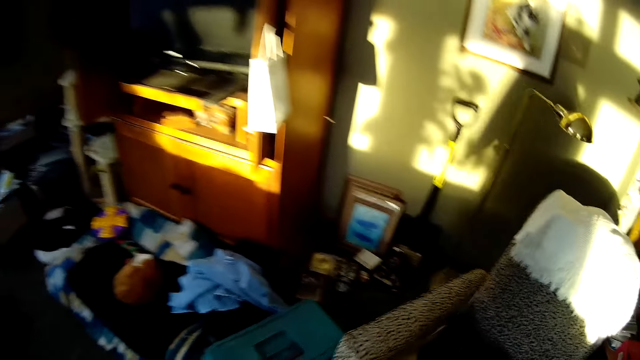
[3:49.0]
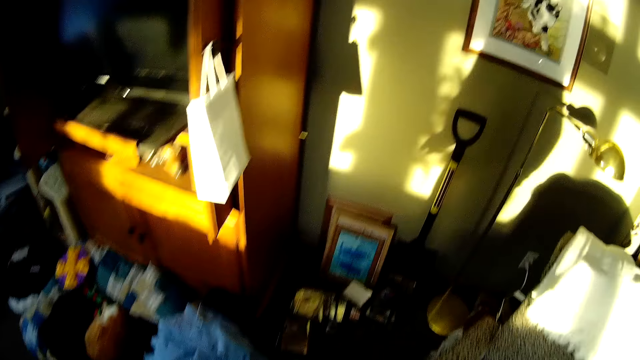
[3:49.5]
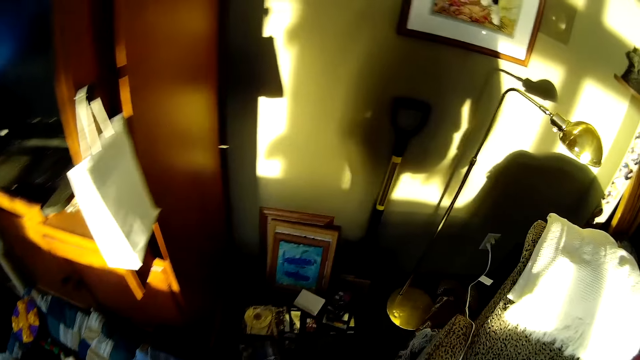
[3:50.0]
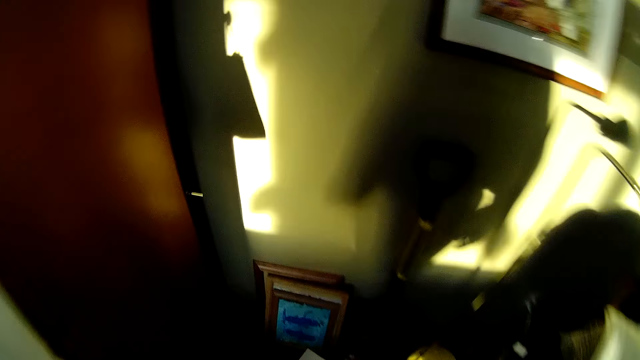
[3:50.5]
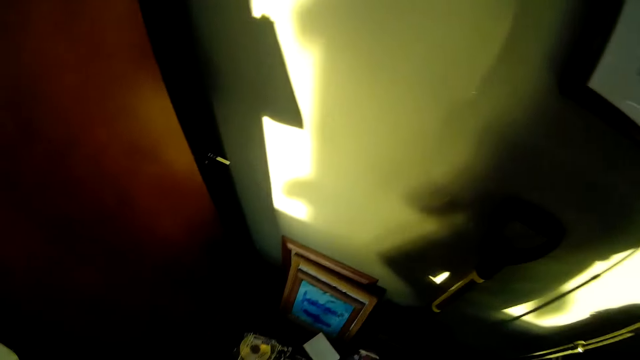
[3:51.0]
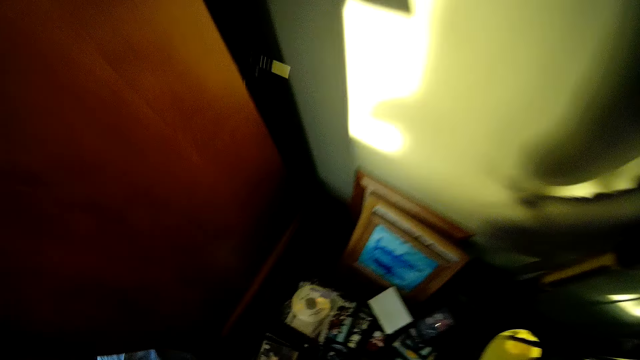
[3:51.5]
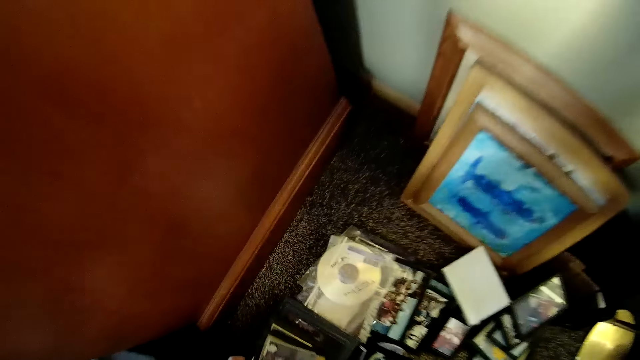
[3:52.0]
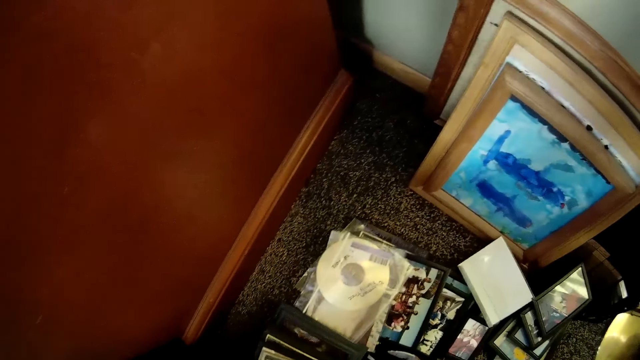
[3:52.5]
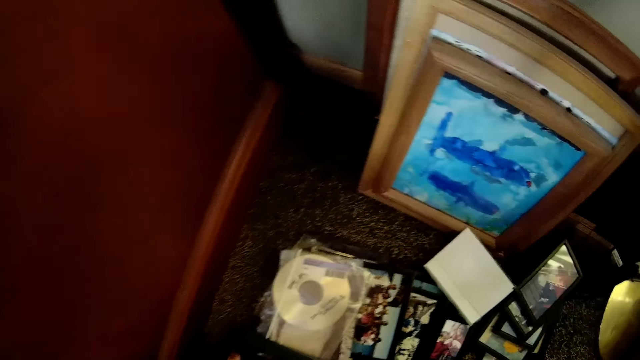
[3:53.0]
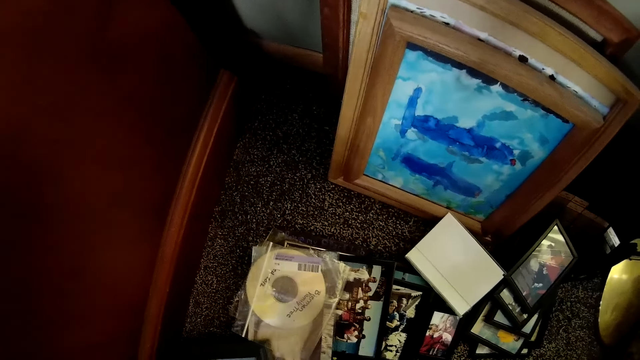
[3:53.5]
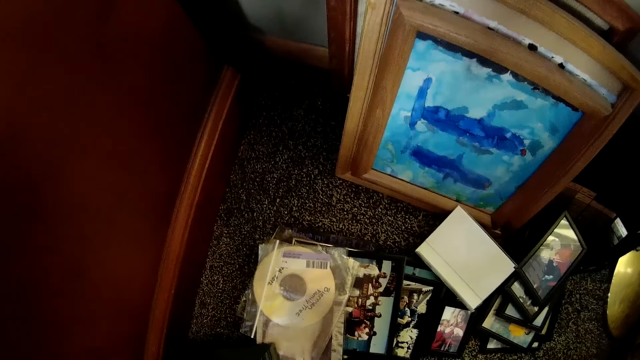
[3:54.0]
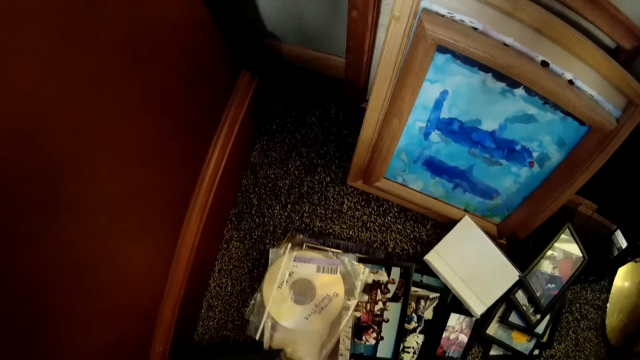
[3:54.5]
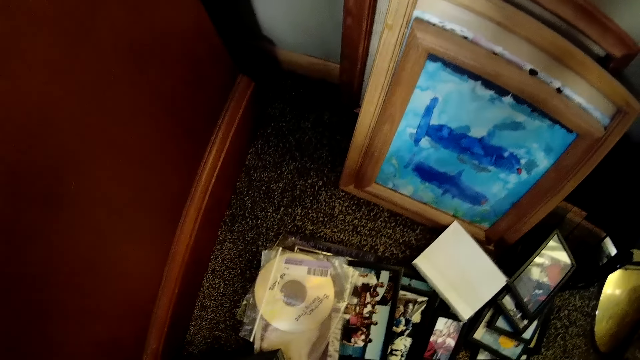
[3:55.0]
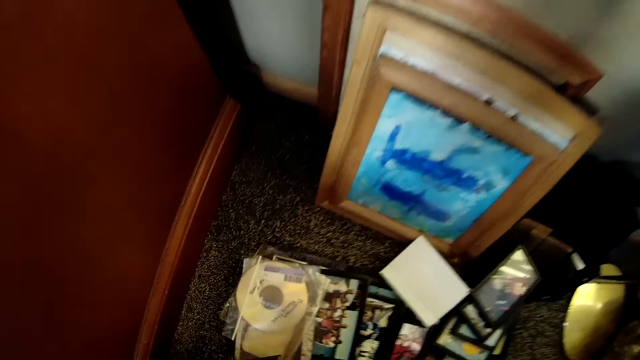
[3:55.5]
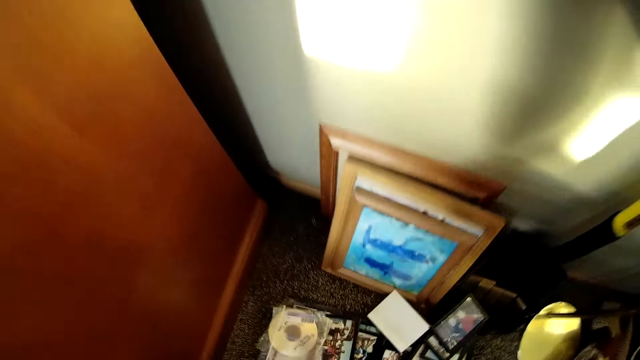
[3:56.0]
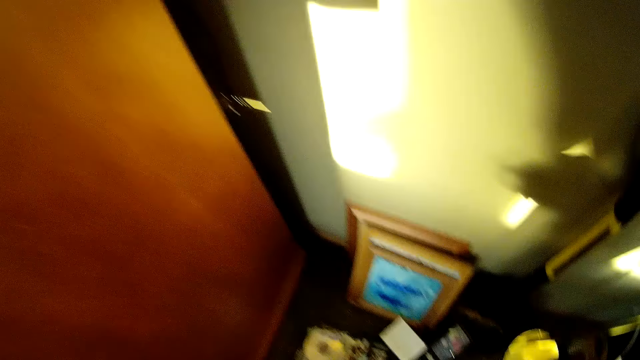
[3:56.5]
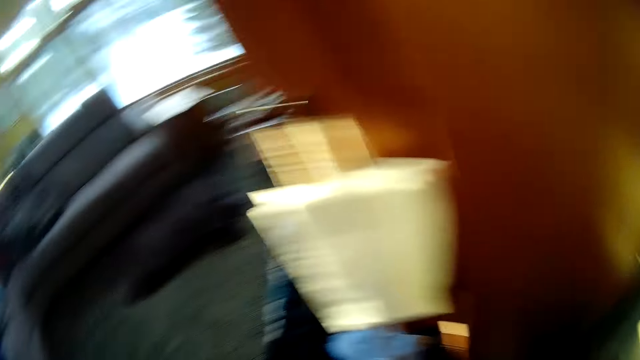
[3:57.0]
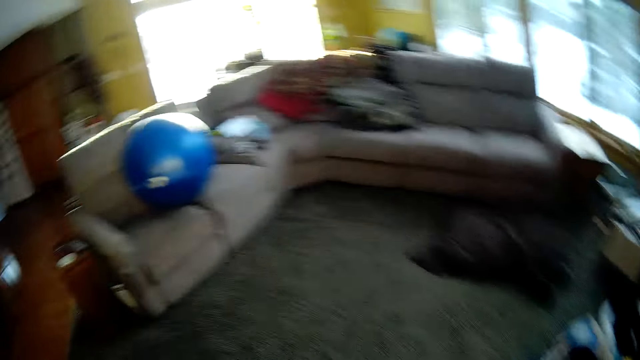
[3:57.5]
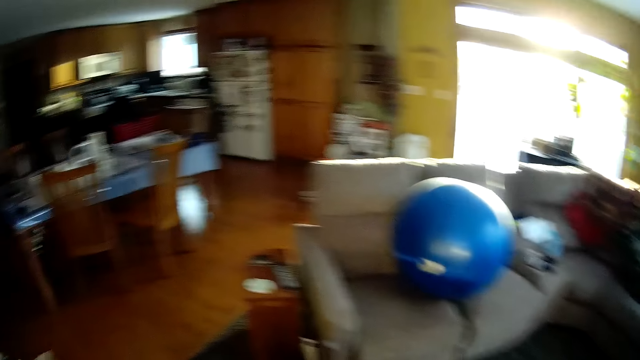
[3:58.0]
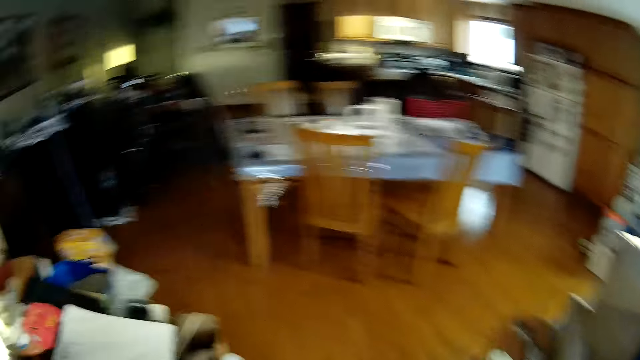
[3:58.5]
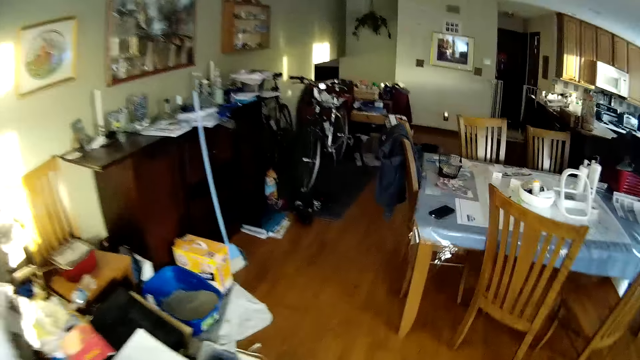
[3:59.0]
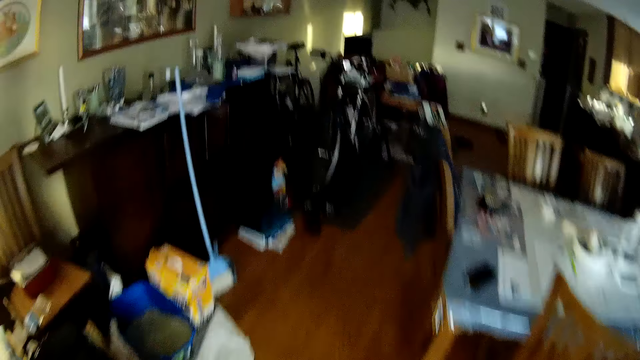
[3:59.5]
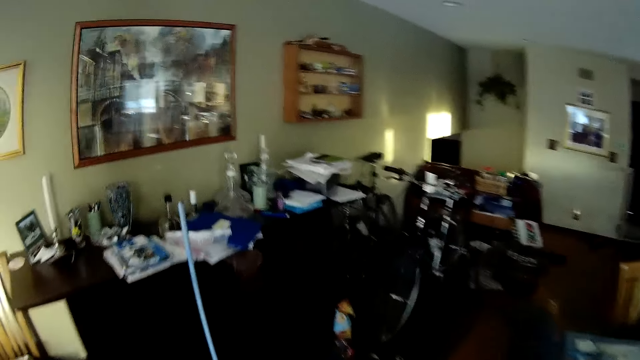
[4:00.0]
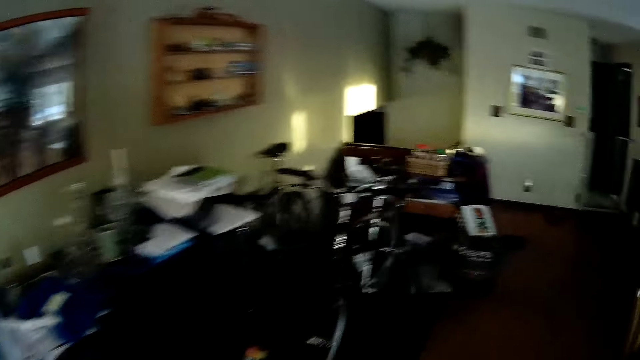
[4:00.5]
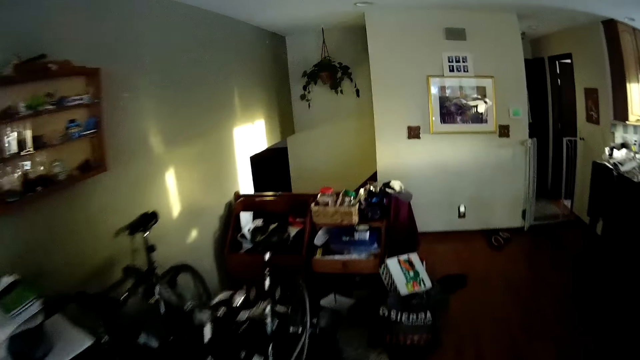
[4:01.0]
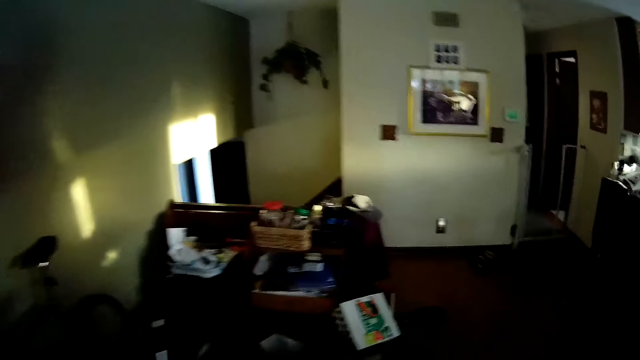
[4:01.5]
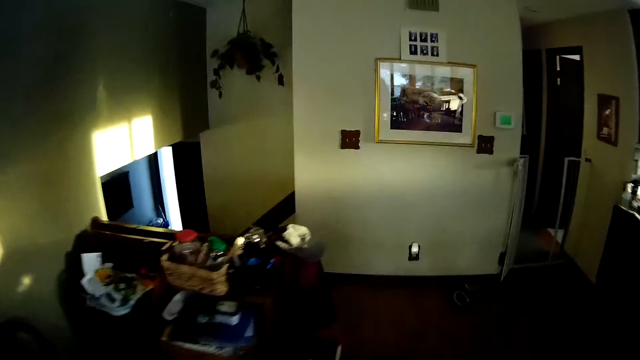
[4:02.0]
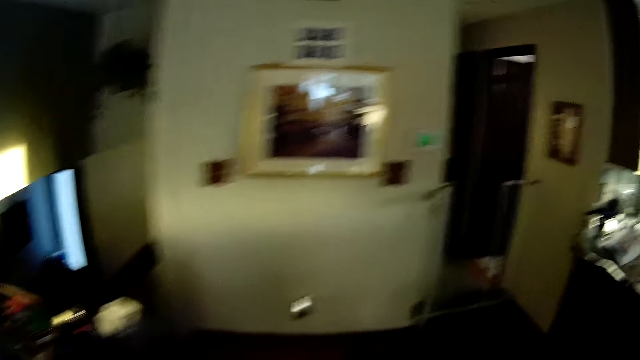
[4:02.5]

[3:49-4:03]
The camera wearer bends down. They pick up a frame. They walk to the study room.

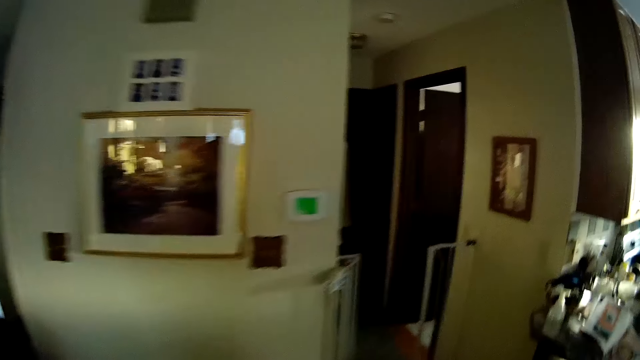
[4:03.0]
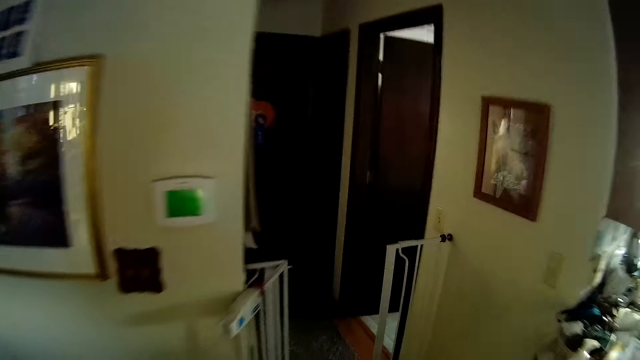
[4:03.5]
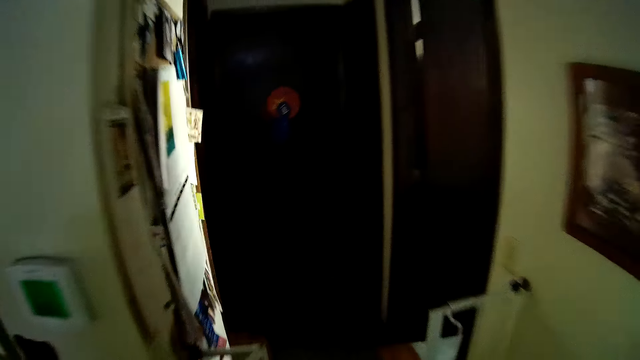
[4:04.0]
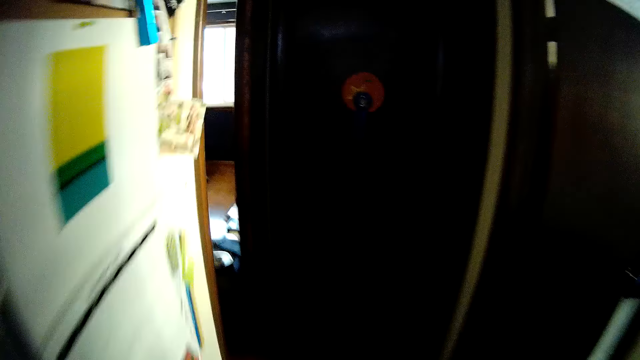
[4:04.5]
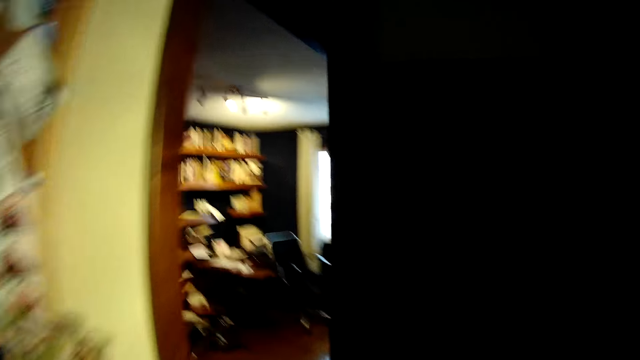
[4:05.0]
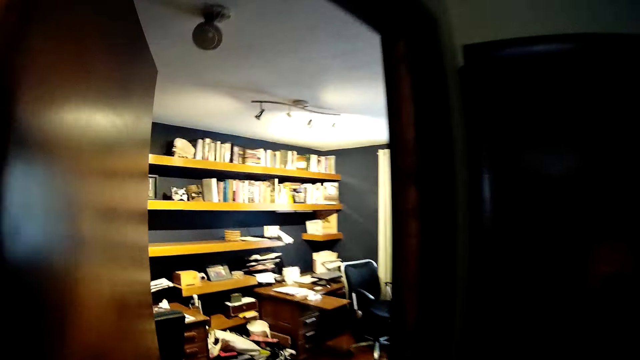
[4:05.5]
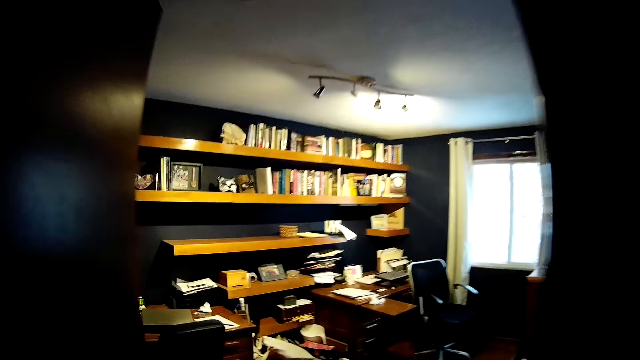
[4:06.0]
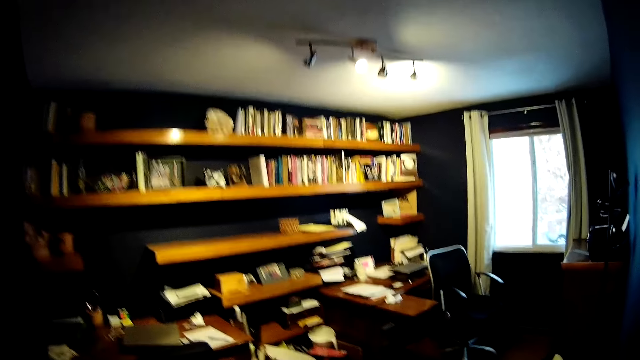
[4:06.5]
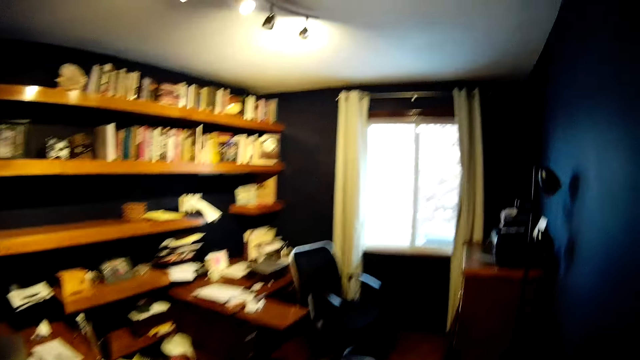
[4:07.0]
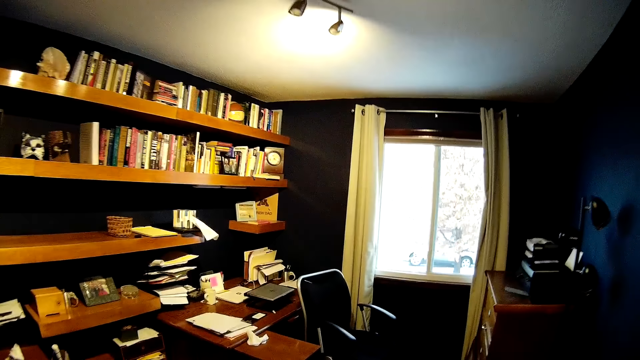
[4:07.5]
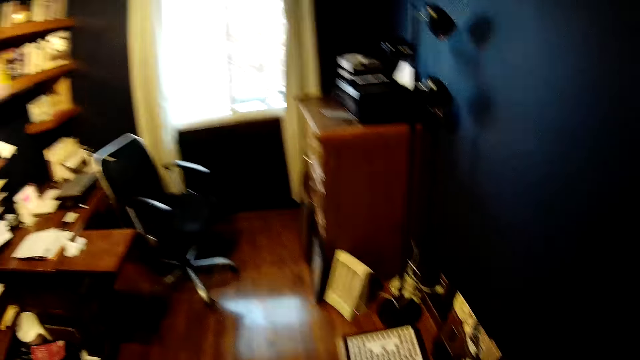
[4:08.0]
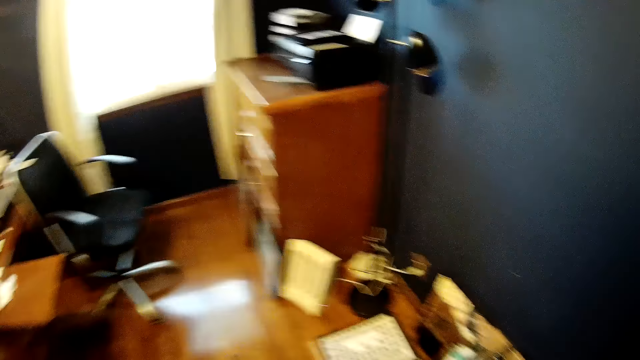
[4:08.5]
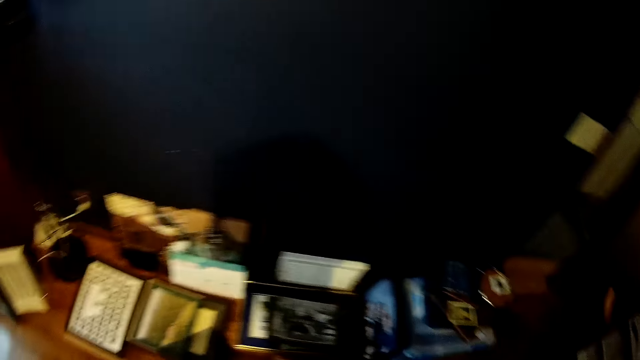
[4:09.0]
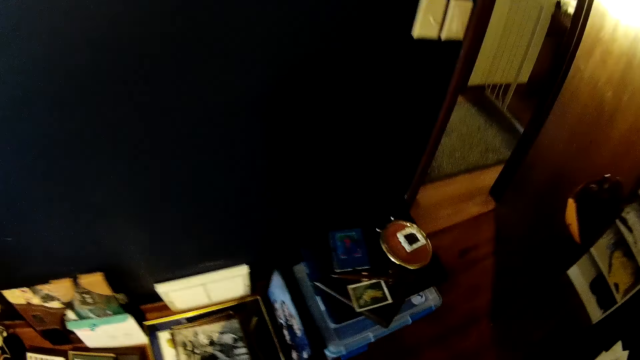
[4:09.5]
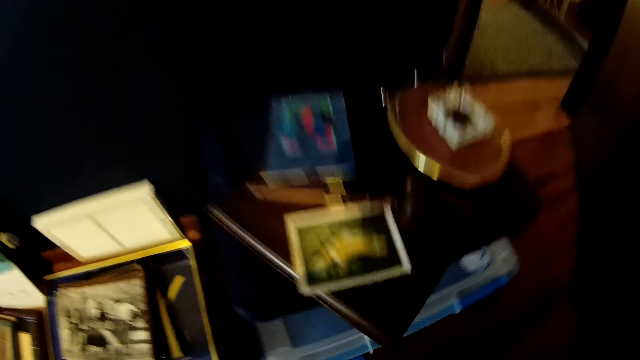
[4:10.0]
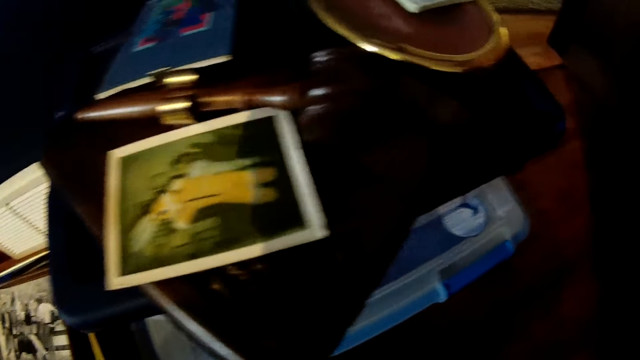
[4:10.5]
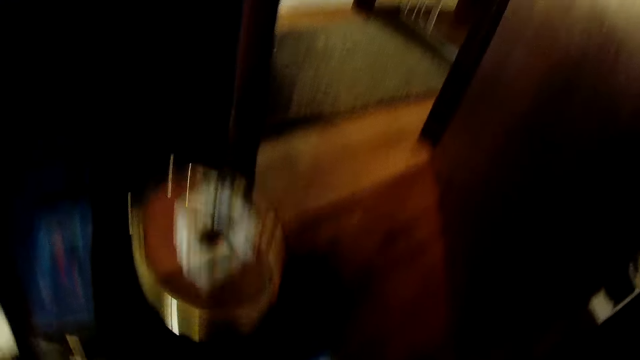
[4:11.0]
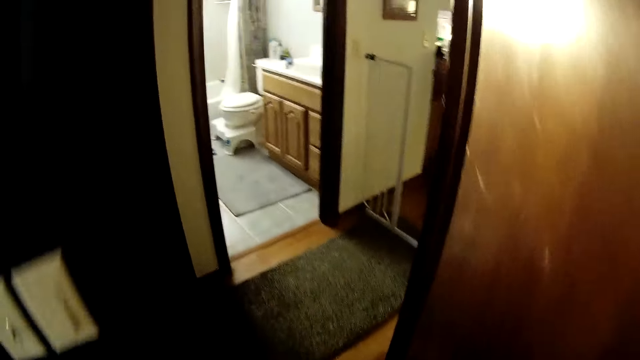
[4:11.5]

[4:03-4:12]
The camera wearer walks in a room. They walk around the room. They put the frames on the floor.
